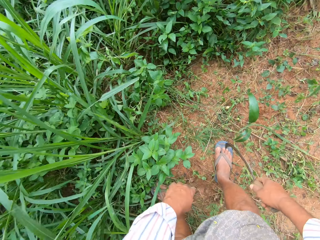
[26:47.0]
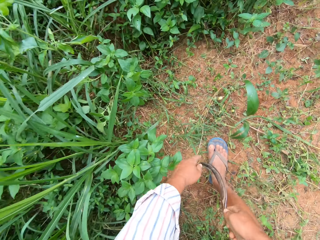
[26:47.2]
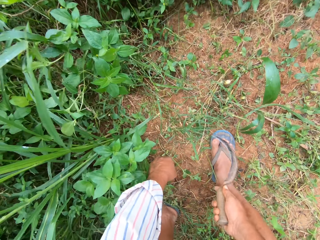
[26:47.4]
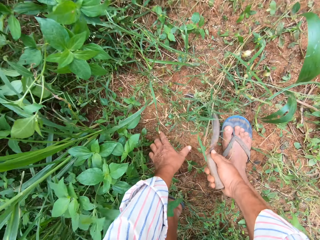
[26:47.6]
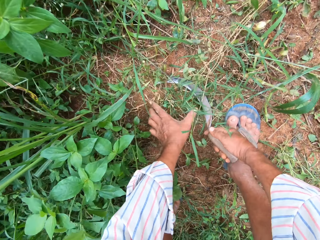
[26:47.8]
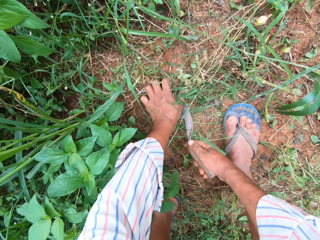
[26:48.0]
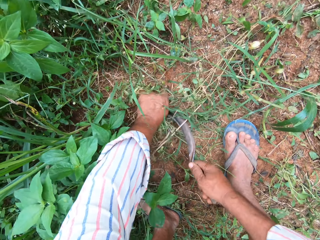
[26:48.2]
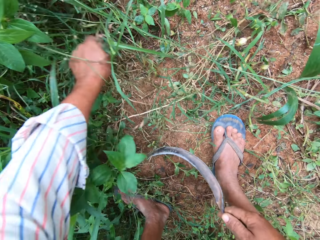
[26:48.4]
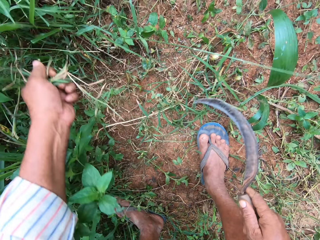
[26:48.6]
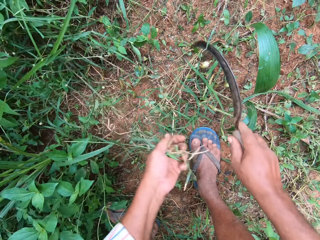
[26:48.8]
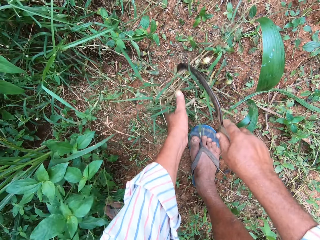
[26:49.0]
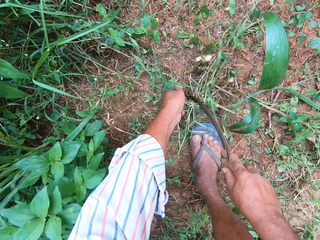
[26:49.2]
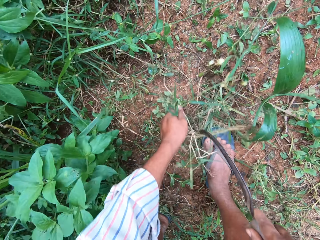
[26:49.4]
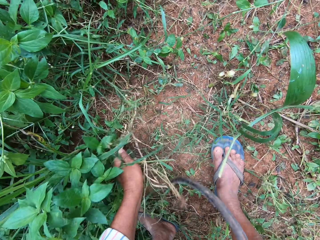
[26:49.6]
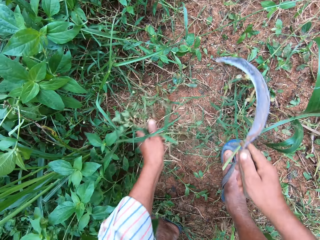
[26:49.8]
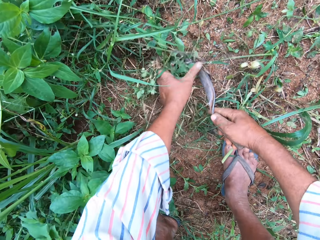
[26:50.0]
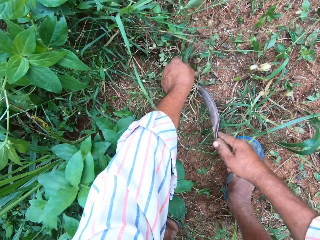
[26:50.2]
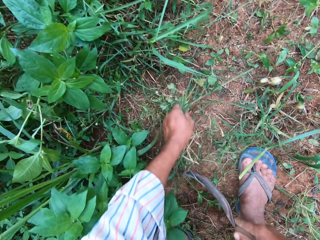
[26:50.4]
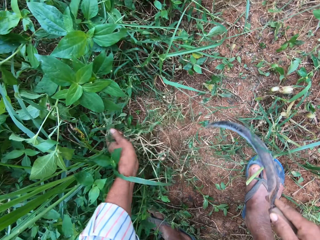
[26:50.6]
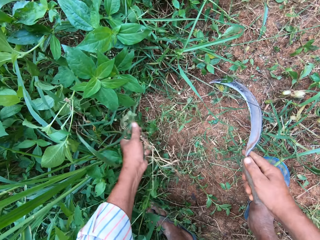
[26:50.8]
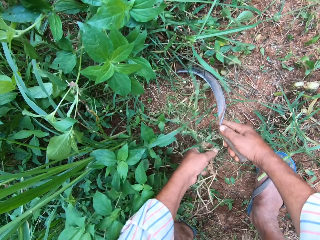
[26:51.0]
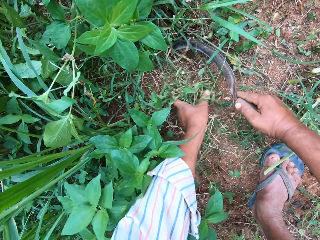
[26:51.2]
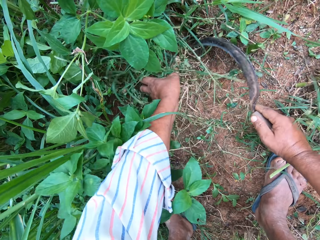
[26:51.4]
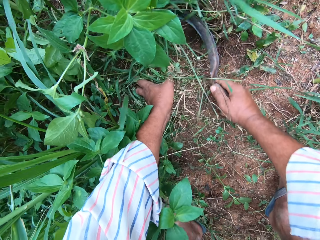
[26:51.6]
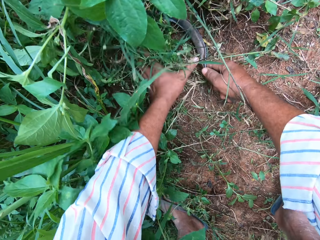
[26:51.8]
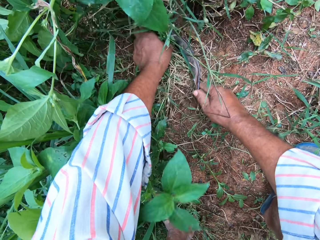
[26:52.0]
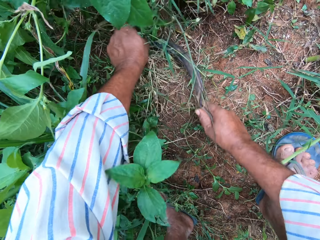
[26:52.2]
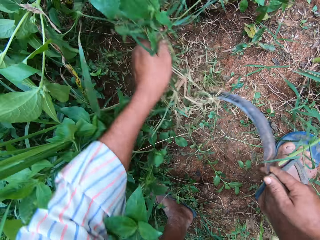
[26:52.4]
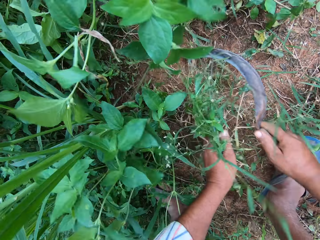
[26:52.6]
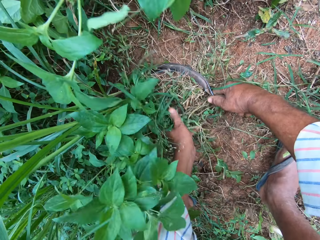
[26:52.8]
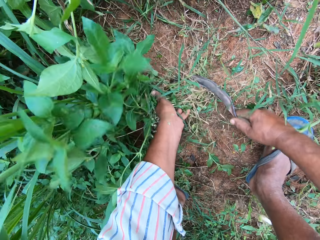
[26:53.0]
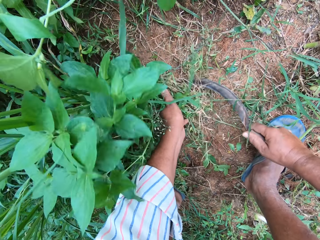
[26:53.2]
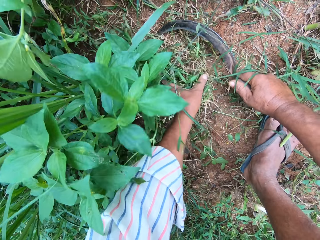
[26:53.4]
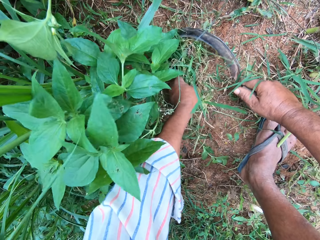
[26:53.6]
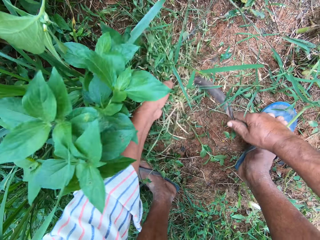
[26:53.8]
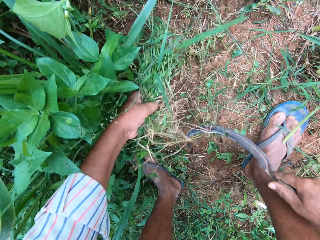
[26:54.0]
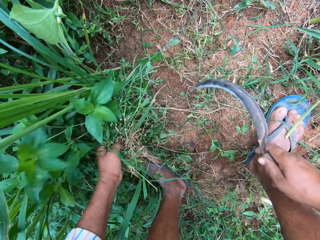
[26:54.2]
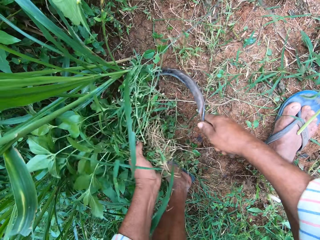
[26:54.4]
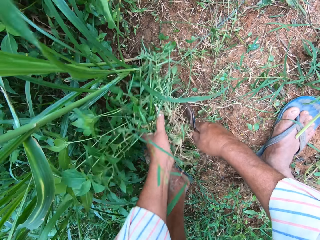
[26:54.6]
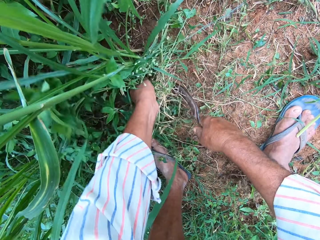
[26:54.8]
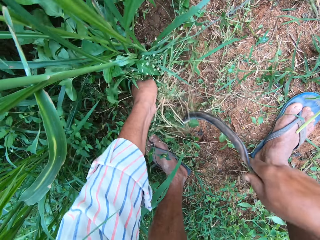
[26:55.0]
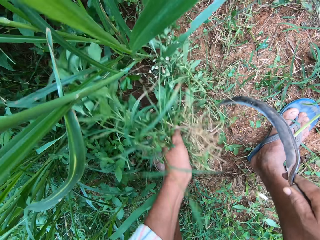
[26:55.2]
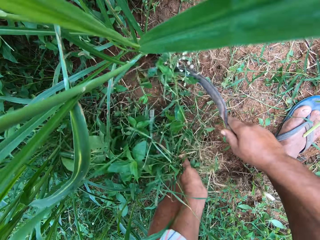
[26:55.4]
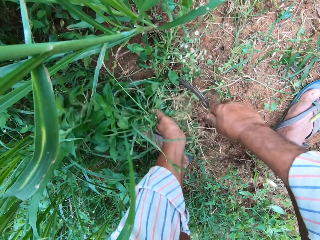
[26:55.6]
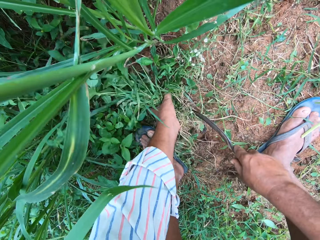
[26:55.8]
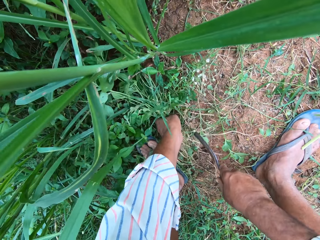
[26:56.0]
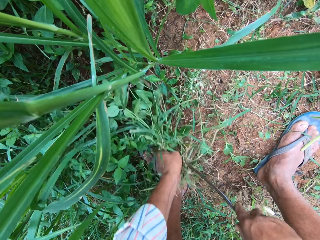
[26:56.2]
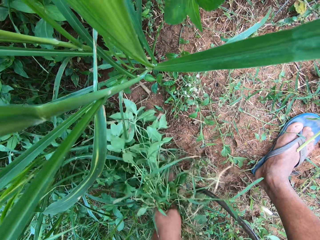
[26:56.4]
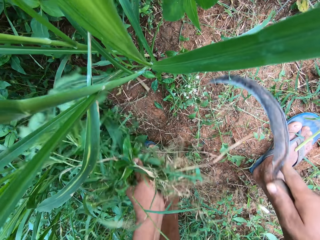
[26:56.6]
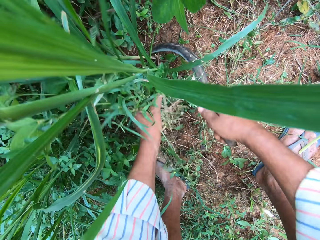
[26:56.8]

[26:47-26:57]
The camera wearer grabs grasses. They cut the grasses. They cut the grasses repeatedly.

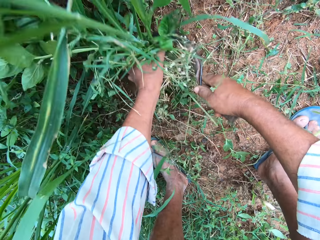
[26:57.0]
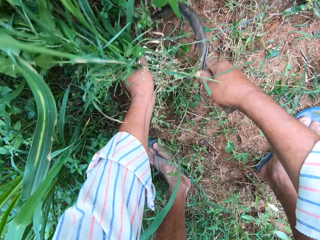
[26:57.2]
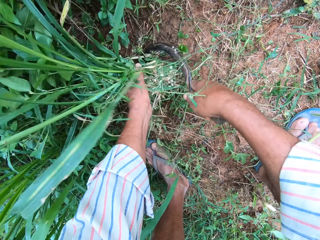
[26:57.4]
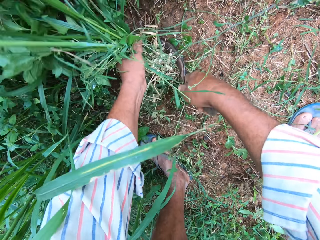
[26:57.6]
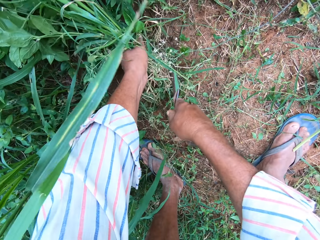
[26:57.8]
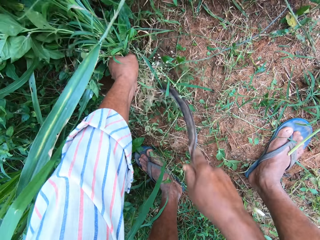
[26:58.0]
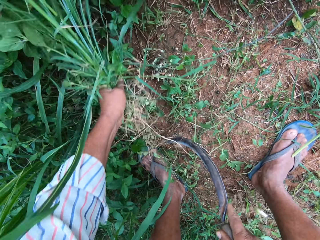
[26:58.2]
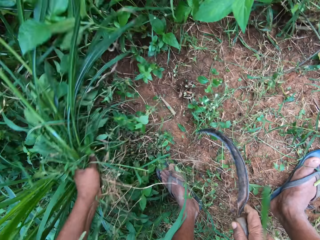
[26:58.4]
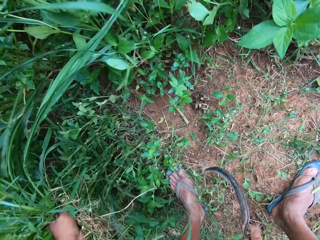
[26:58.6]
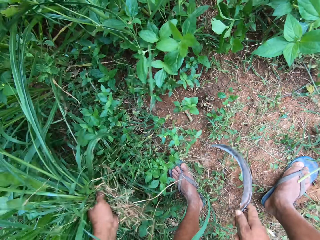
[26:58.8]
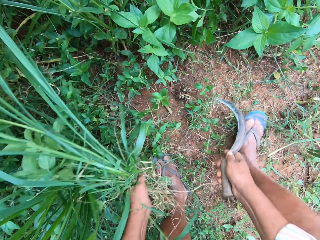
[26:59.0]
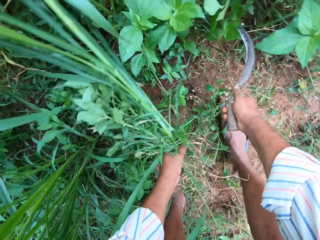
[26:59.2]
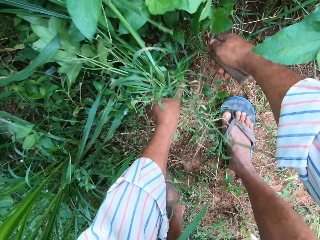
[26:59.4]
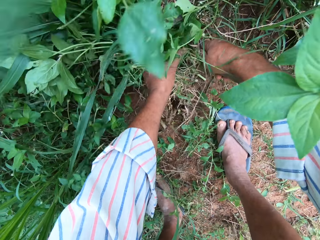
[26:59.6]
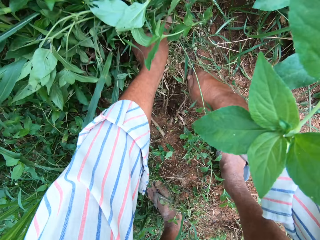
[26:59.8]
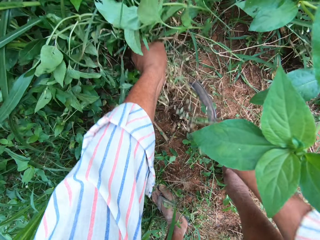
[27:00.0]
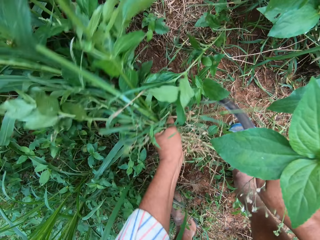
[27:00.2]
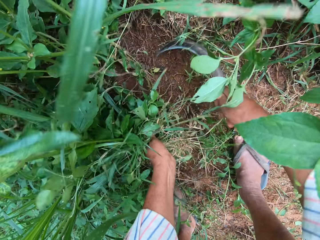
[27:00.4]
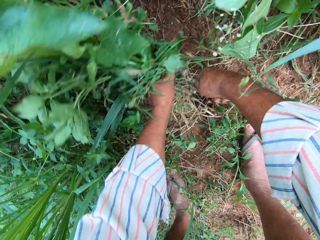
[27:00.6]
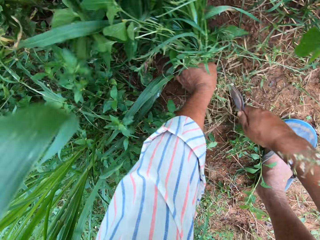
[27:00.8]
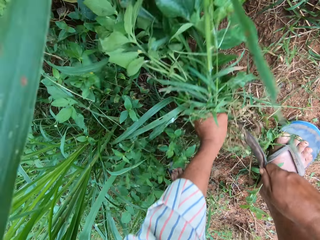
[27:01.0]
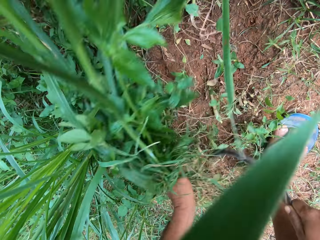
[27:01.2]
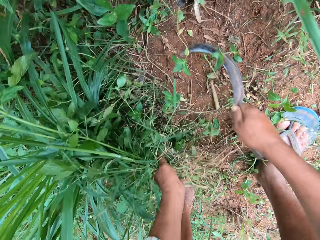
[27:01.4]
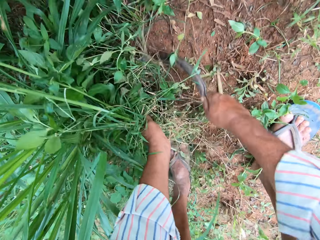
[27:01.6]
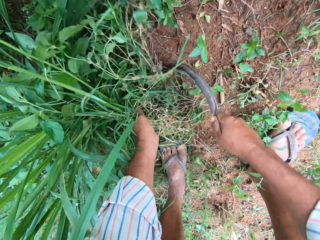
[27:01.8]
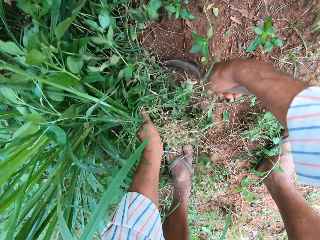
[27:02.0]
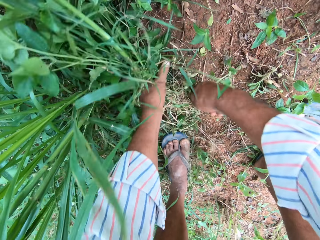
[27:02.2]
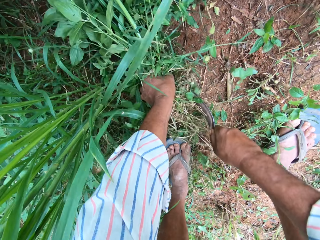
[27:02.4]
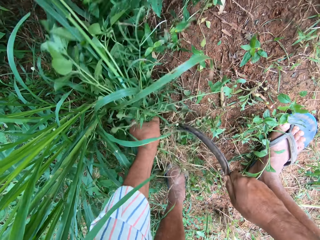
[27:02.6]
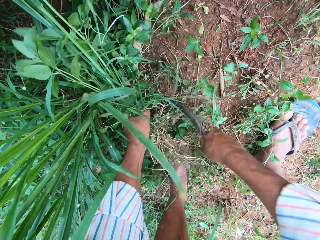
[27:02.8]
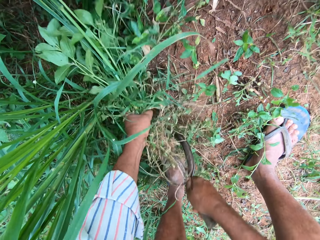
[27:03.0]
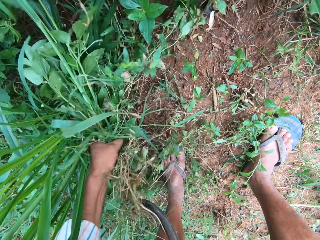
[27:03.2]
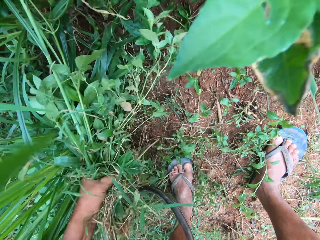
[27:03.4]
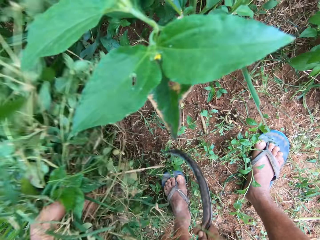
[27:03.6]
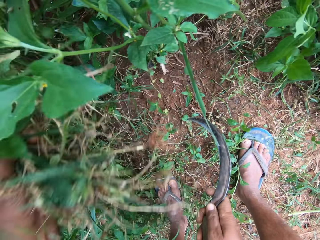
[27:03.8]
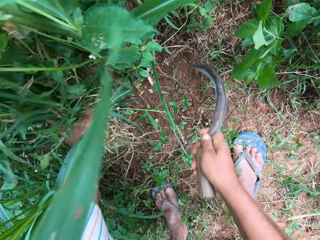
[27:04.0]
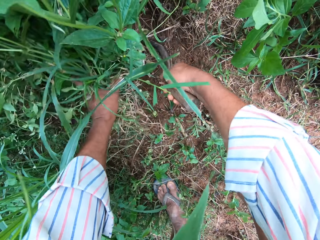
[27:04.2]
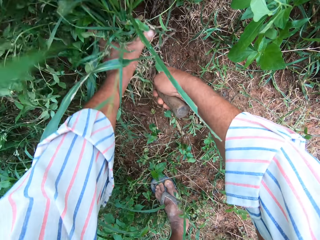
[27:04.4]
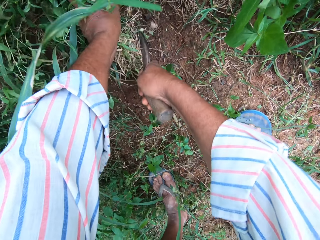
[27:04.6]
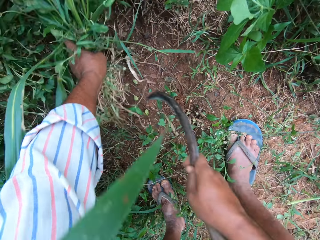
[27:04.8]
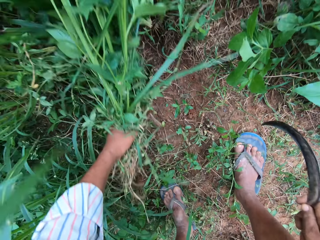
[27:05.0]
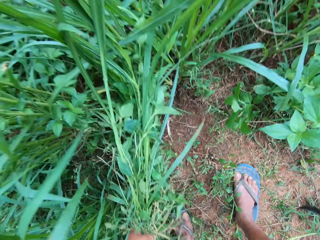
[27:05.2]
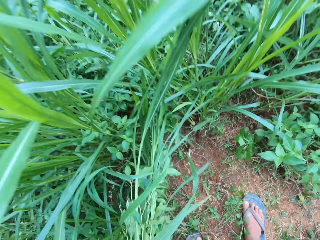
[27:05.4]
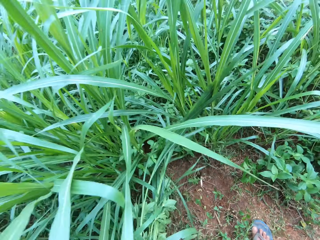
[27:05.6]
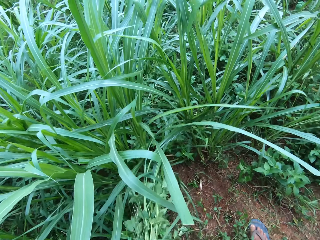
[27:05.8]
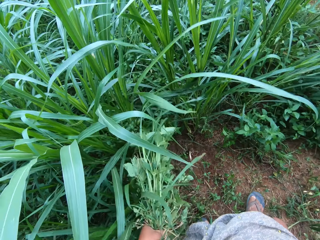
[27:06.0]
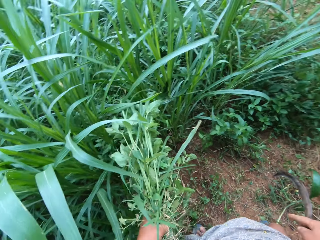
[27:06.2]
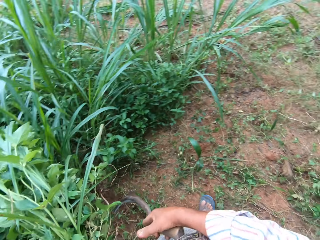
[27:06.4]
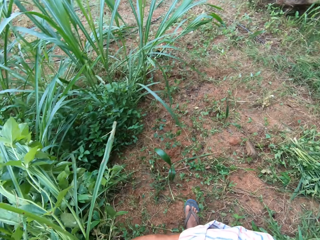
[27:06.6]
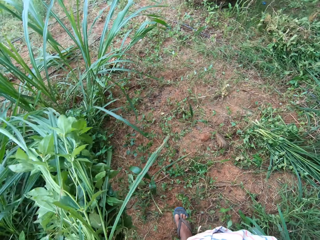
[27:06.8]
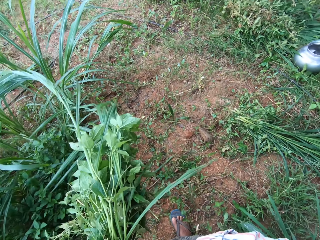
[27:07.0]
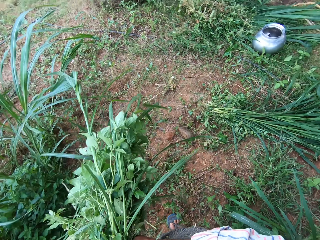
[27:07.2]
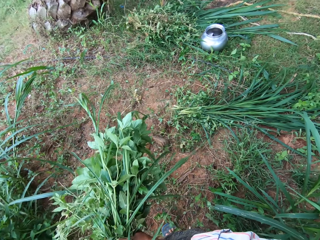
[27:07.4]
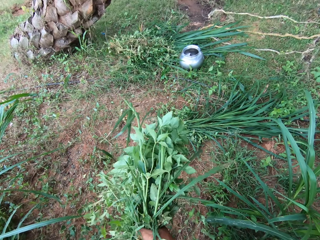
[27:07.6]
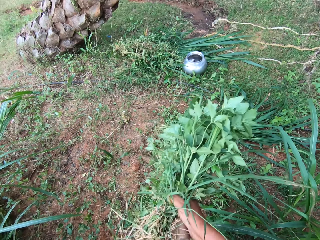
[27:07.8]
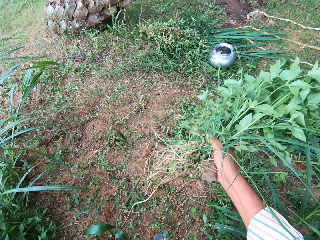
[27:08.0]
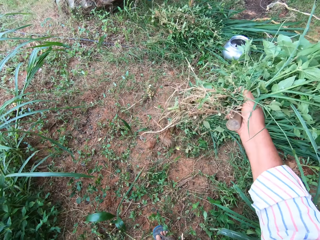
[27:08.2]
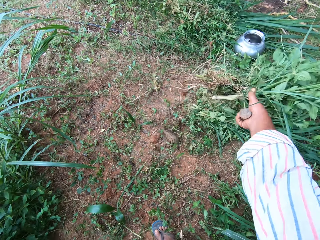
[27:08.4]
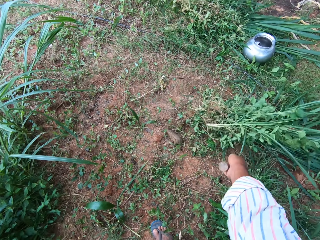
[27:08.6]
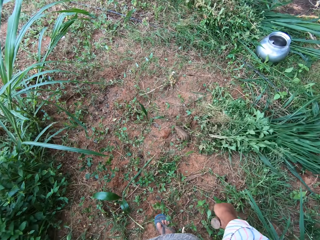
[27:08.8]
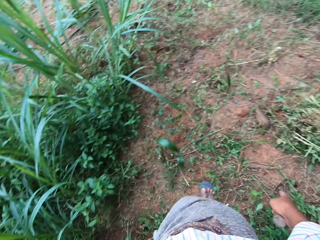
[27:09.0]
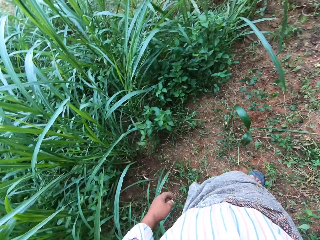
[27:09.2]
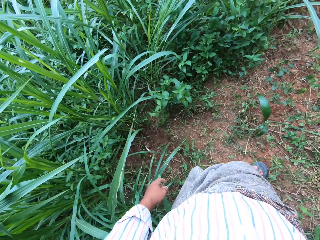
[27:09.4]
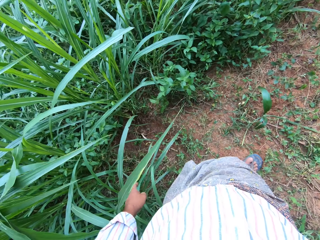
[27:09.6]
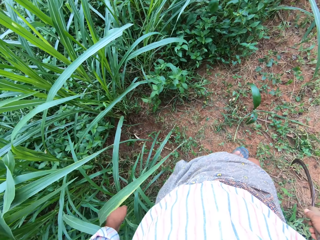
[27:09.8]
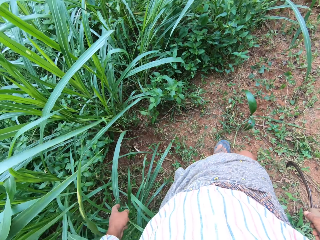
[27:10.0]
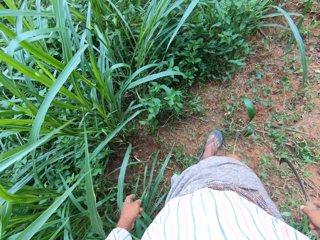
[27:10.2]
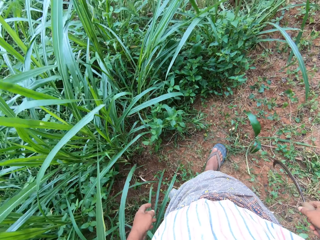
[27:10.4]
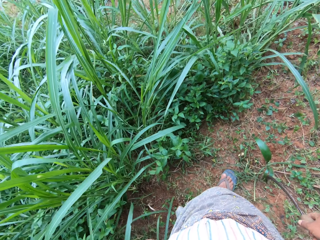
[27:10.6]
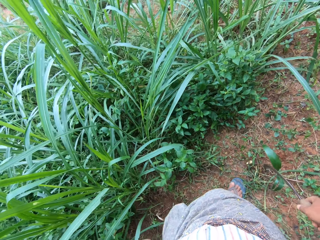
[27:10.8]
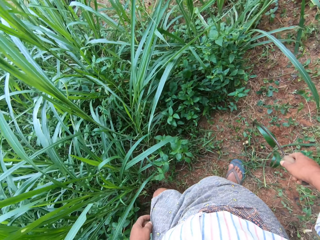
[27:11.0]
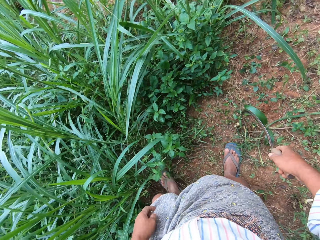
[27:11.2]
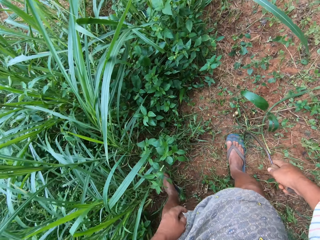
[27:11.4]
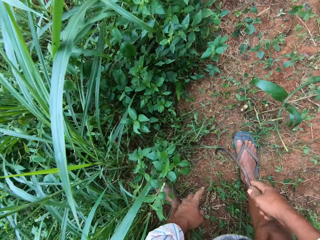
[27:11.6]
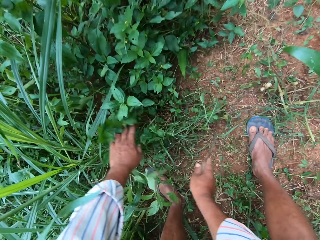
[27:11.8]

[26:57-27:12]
The camera wearer cuts grasses. They cut grasses repeatedly. They drop the grass on the ground.
